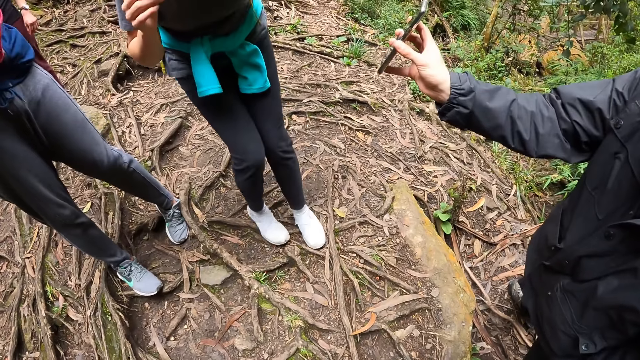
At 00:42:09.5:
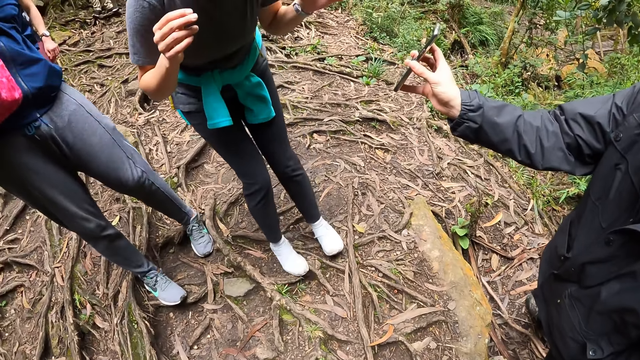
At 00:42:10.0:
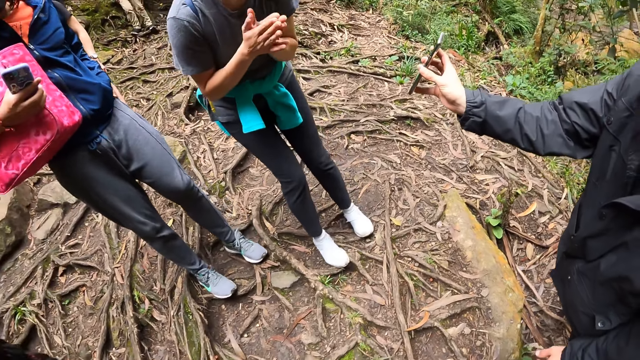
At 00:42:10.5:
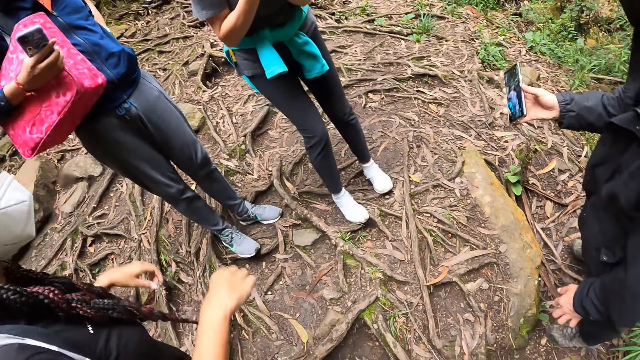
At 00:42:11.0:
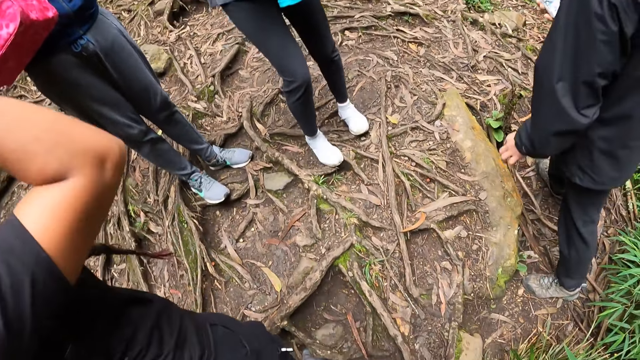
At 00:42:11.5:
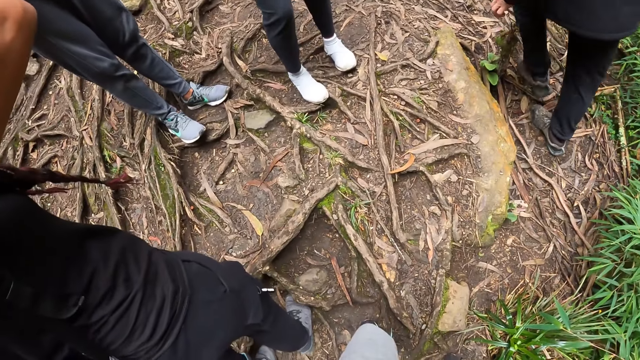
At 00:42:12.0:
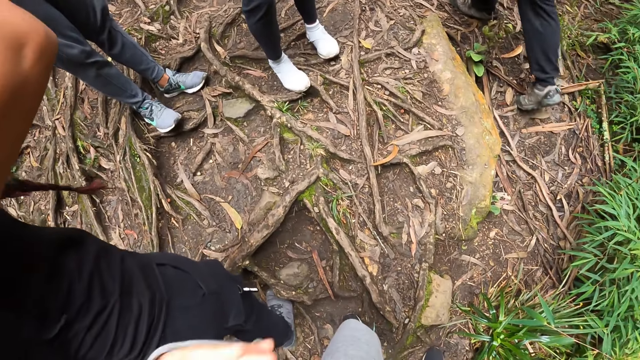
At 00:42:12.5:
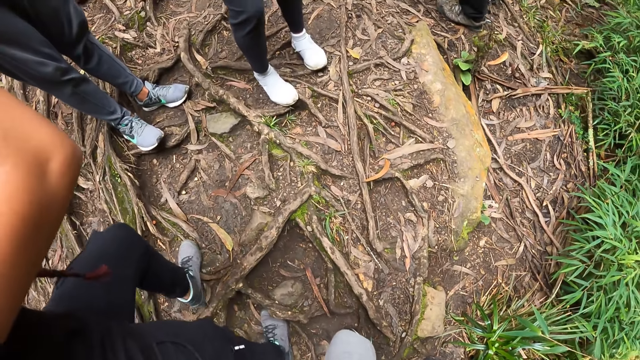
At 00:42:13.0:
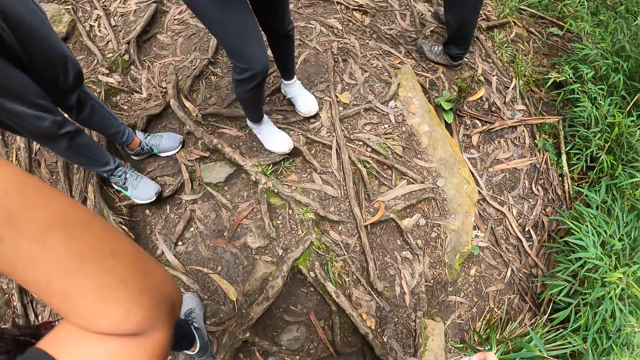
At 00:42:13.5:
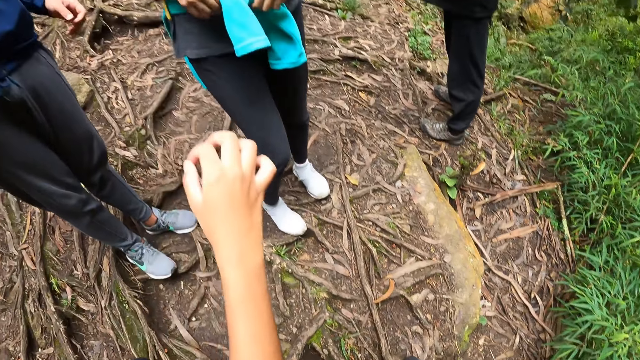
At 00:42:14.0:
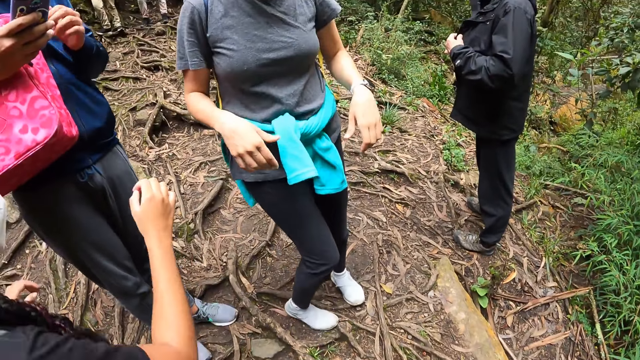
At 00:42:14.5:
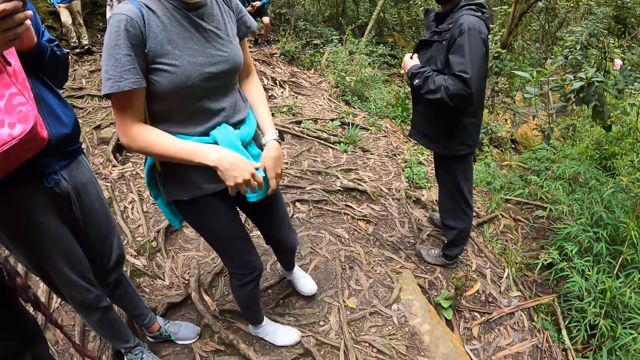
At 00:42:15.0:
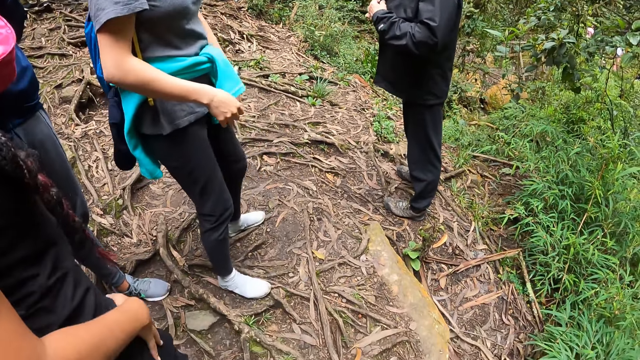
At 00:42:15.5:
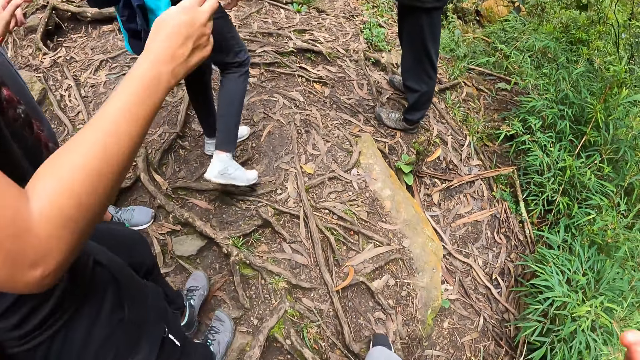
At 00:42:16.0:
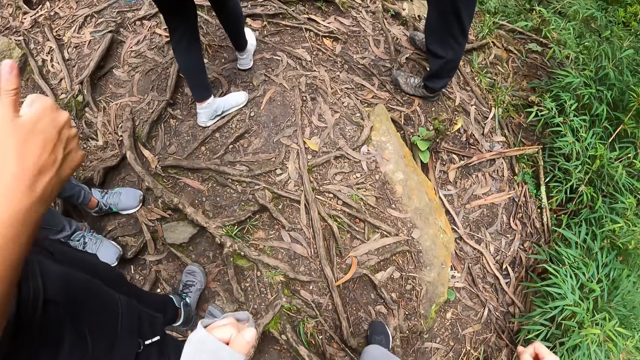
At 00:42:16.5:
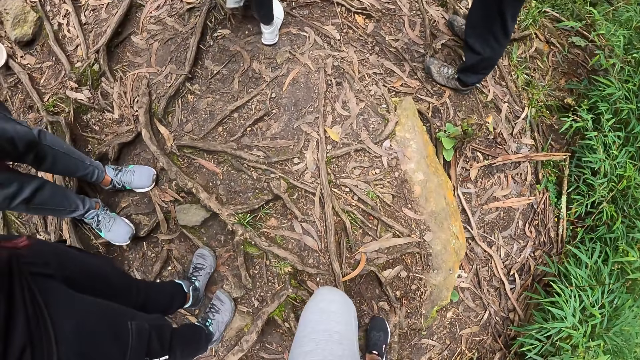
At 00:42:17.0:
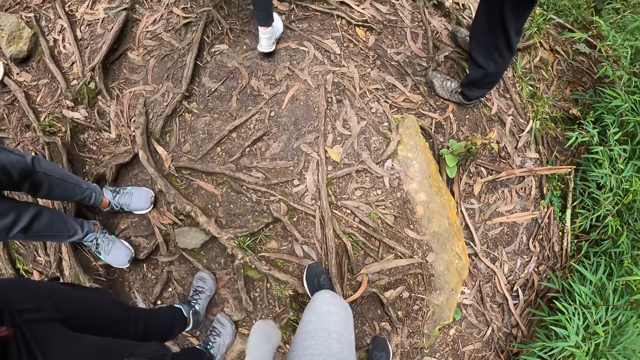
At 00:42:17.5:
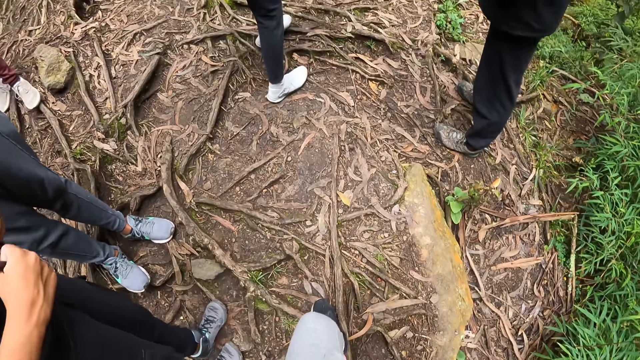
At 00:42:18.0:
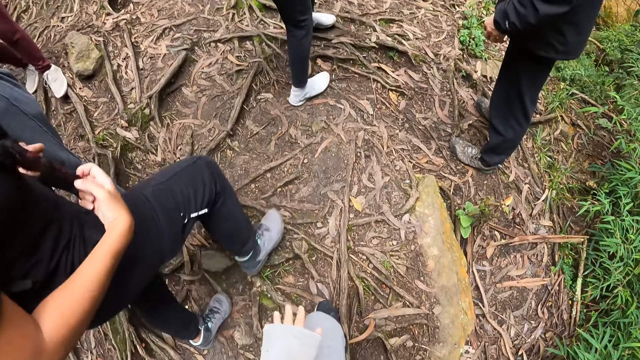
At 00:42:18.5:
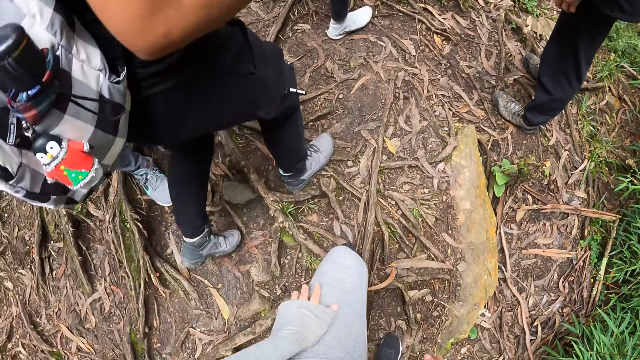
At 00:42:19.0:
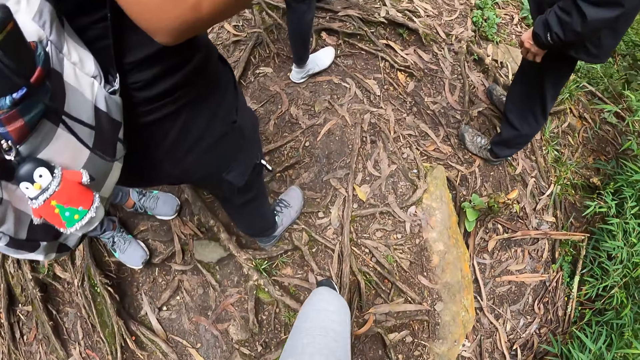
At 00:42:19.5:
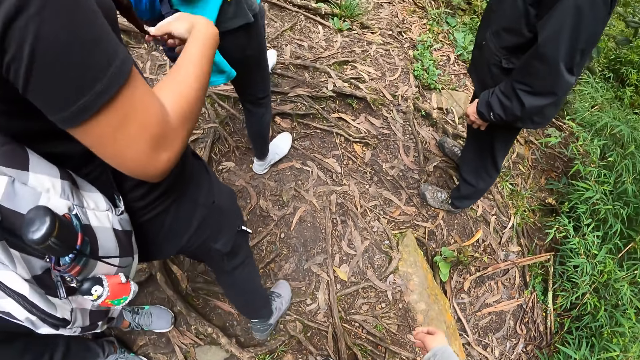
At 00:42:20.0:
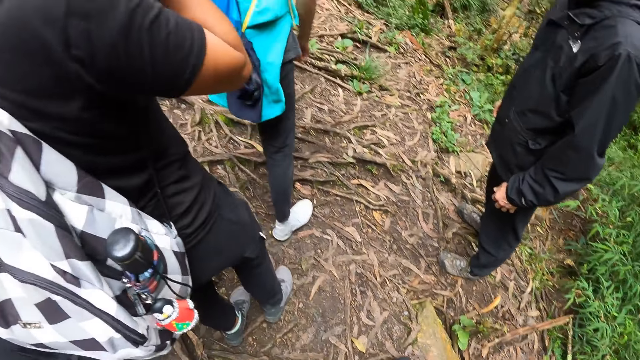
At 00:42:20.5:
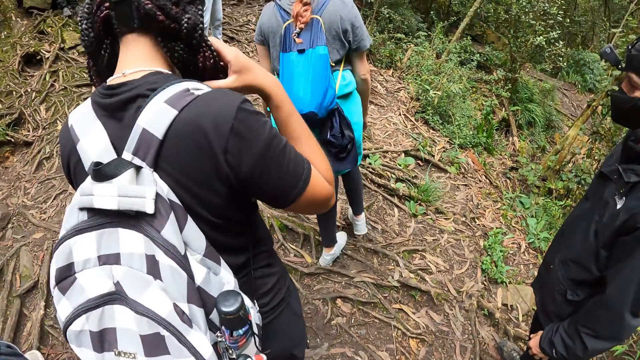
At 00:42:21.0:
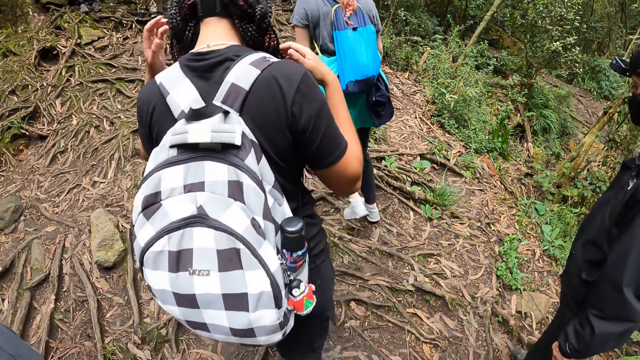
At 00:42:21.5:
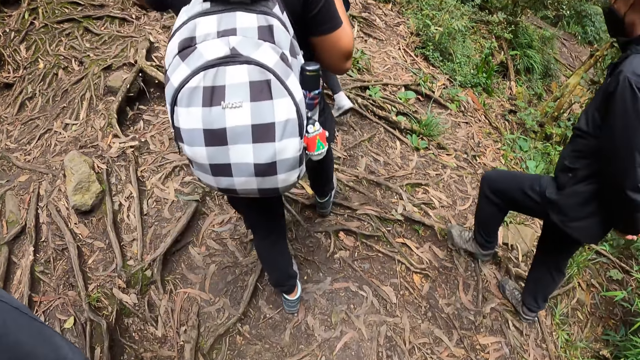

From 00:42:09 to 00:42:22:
The man shows the picture on the phone in his right hand to the woman. The woman claps her hands together. Another woman makes hand gestures with her hands. The camera wearer climbs up the hill with a group of people. The other woman holds her hair with her hands. The camera wearer taps her lap with her left hand.

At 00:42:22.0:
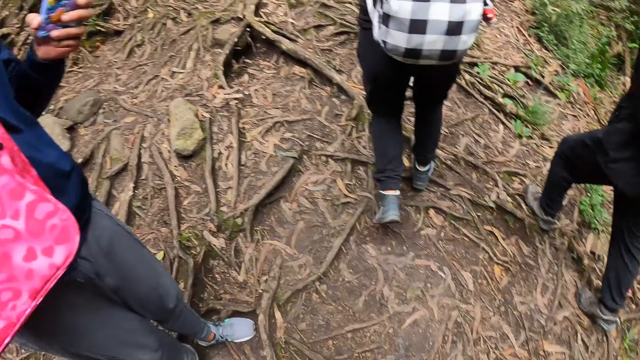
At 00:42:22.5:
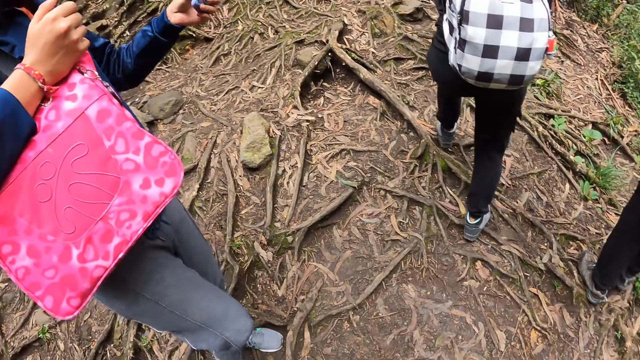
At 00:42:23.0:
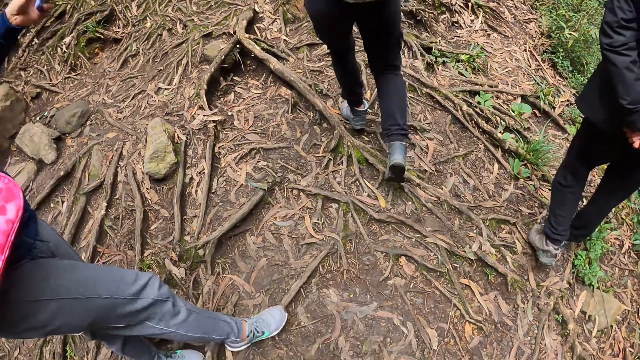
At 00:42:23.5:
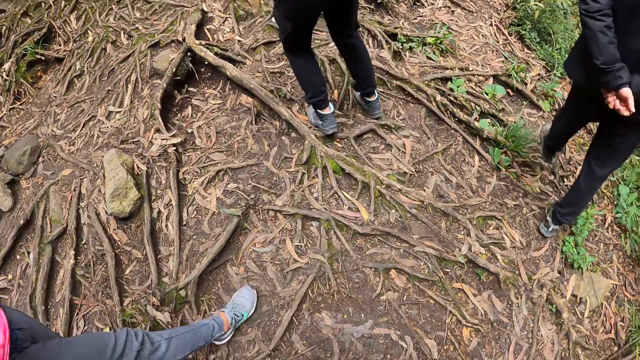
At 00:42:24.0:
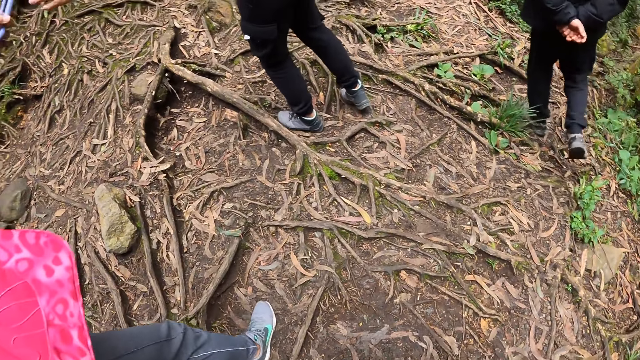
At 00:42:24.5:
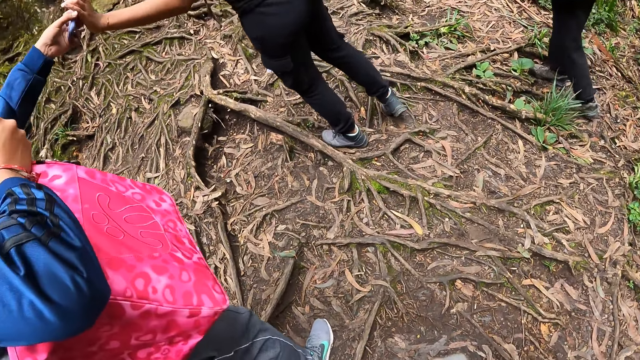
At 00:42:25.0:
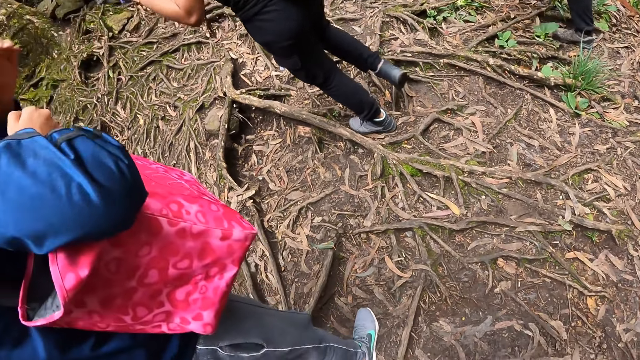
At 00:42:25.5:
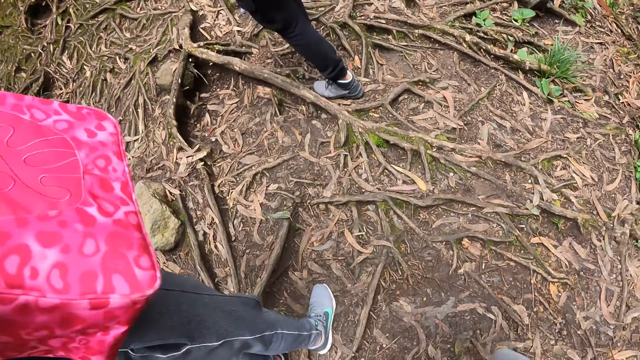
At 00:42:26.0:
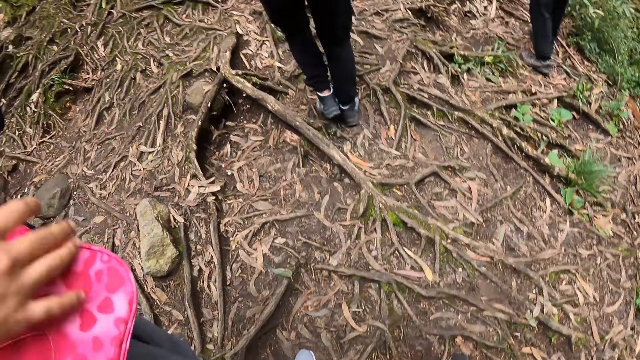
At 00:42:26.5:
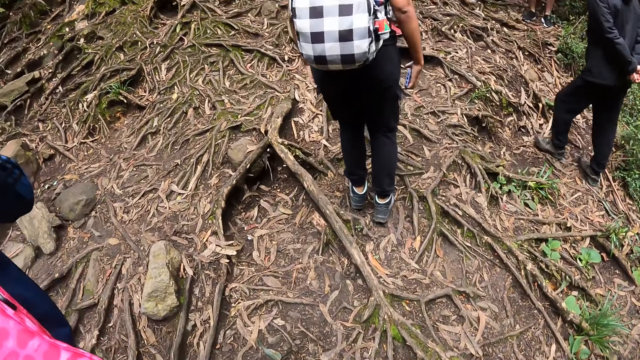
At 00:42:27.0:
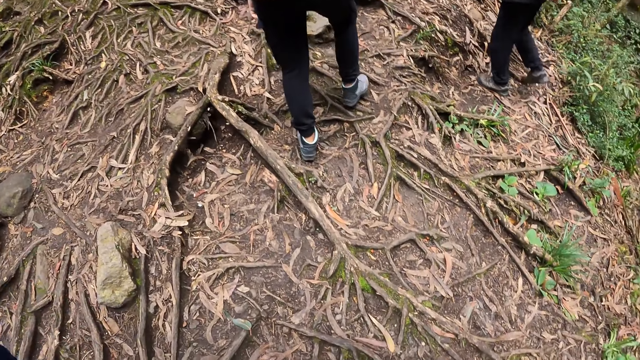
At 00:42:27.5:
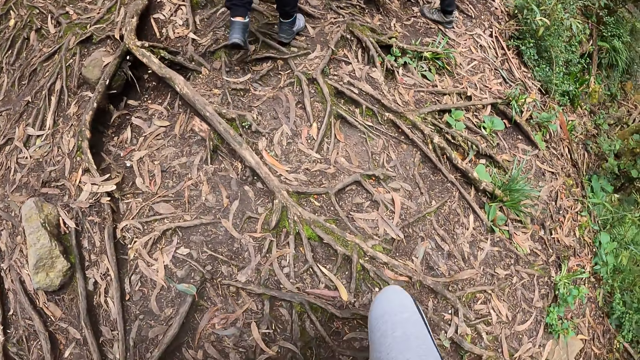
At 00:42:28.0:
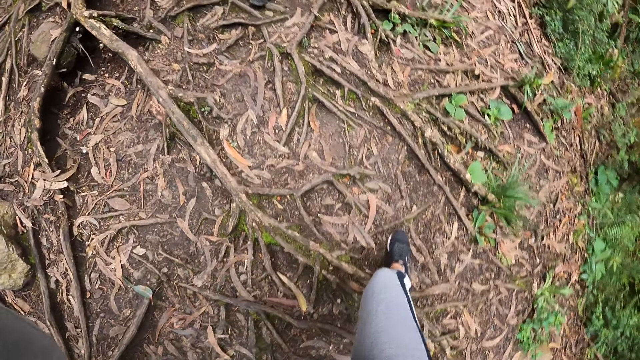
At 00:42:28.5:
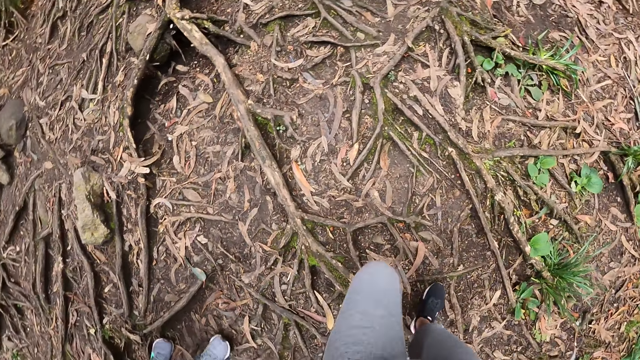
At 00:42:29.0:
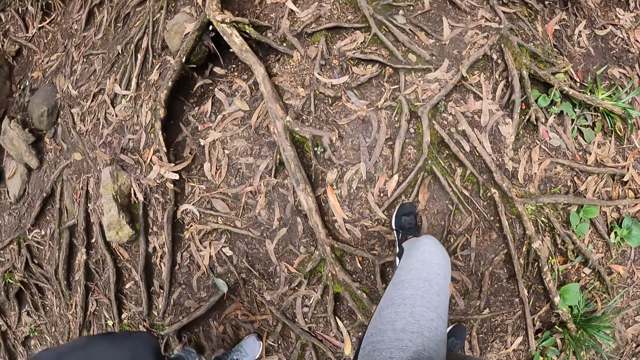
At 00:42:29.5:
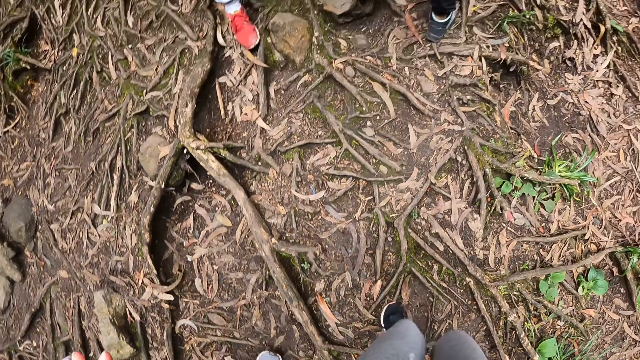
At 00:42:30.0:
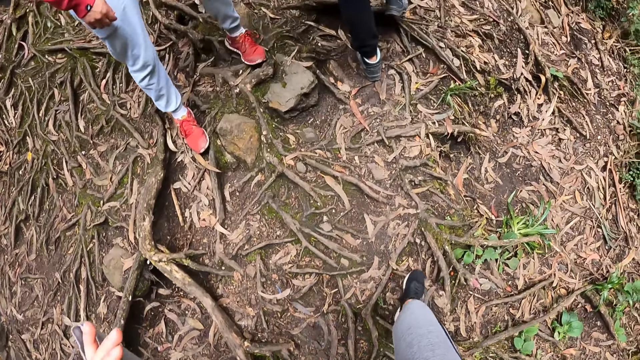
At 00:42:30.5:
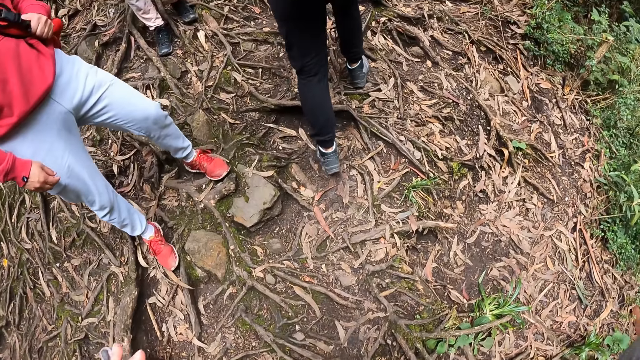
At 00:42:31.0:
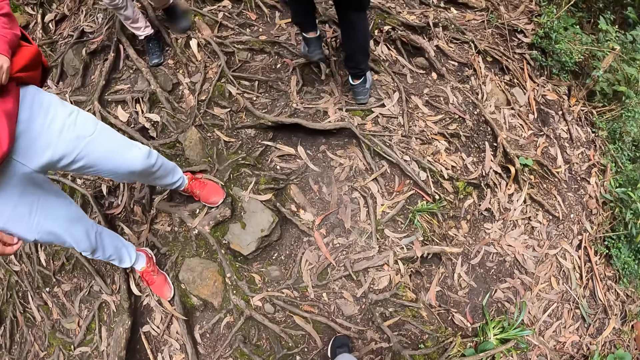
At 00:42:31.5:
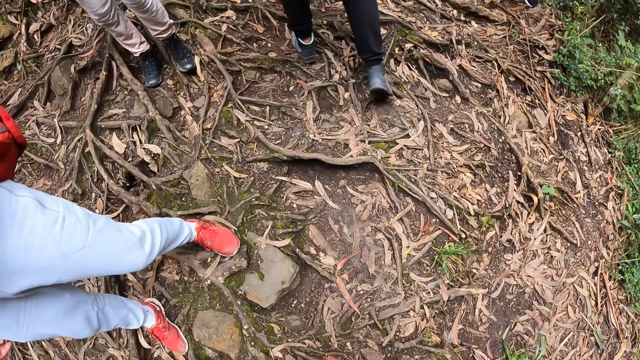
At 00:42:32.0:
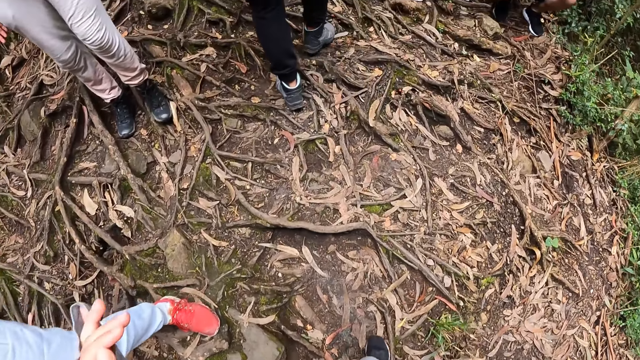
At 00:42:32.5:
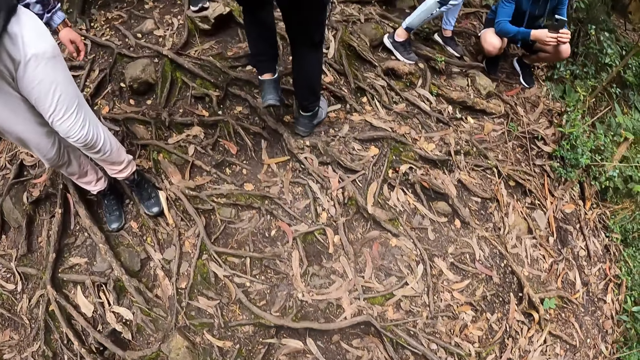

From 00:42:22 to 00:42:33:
The man passes the phone in his left hand to the woman. The camera wearer walks.
